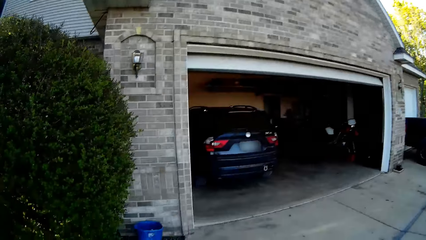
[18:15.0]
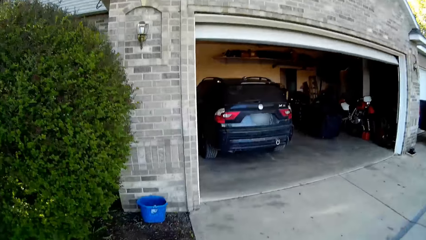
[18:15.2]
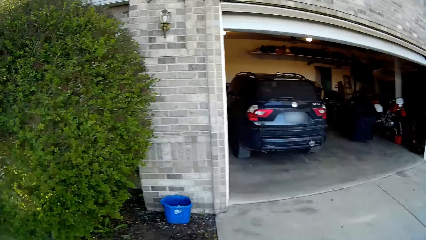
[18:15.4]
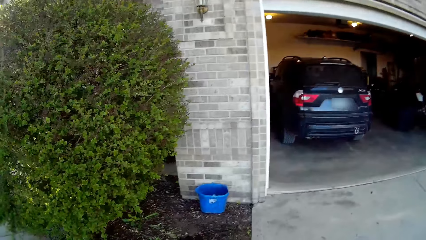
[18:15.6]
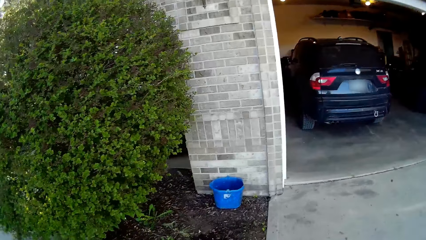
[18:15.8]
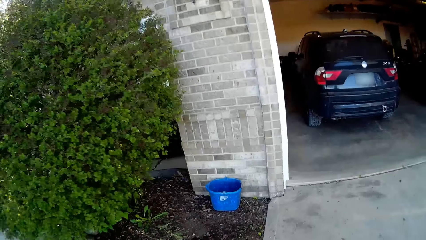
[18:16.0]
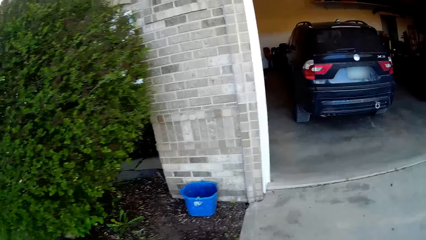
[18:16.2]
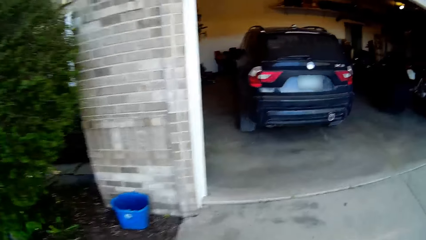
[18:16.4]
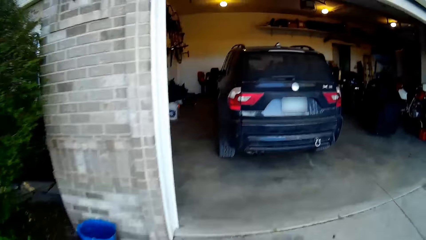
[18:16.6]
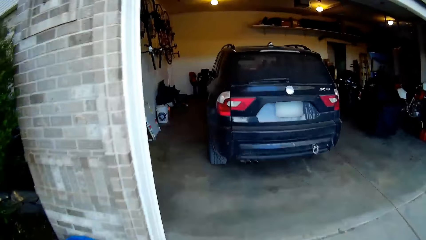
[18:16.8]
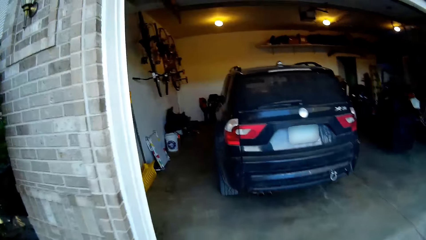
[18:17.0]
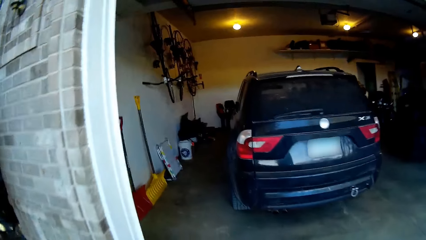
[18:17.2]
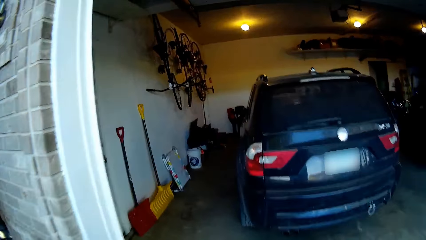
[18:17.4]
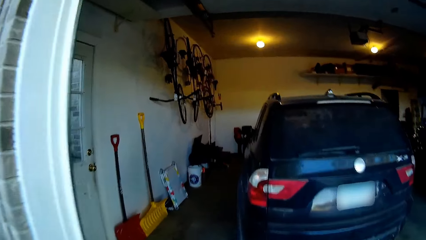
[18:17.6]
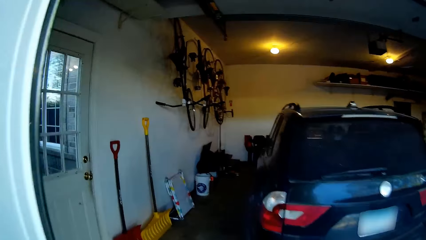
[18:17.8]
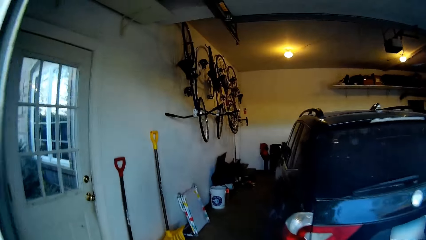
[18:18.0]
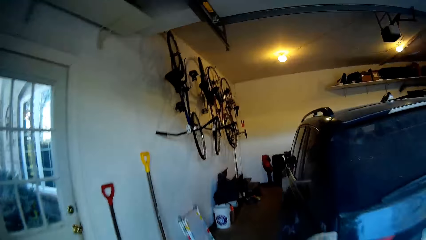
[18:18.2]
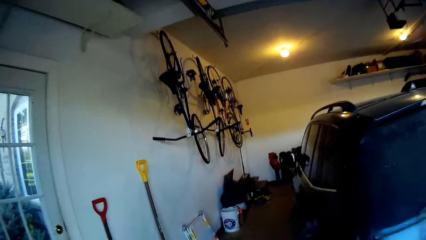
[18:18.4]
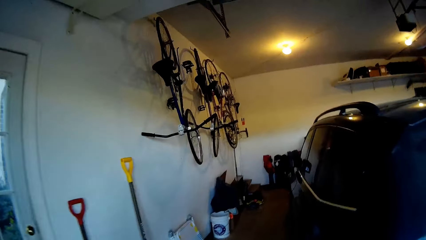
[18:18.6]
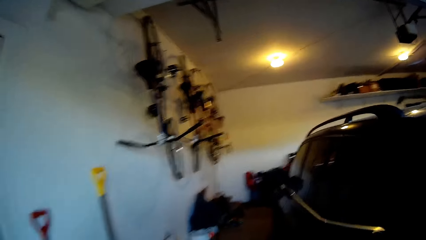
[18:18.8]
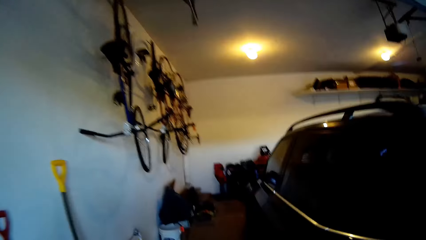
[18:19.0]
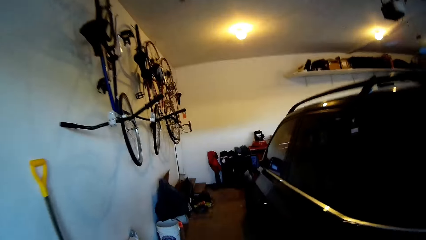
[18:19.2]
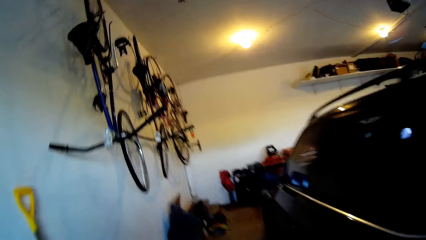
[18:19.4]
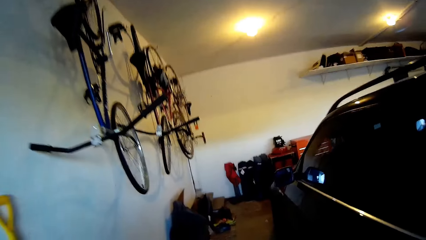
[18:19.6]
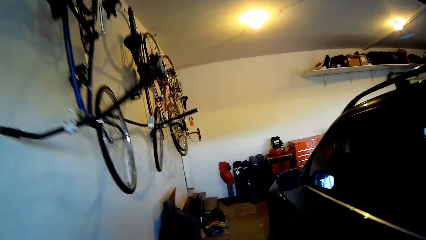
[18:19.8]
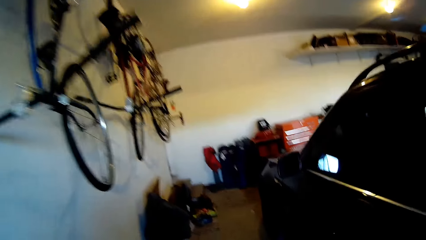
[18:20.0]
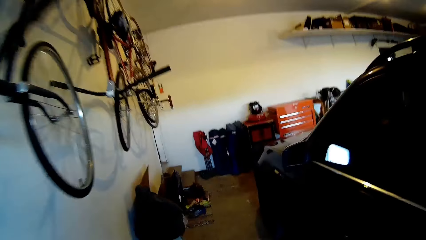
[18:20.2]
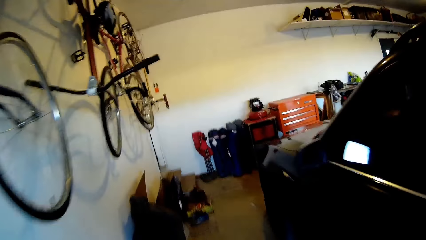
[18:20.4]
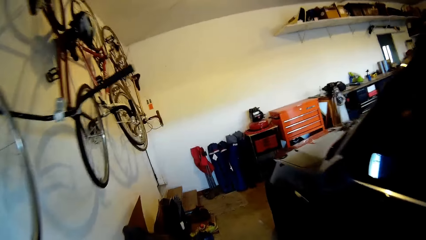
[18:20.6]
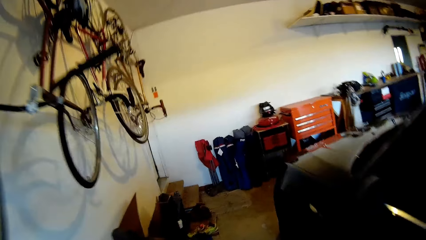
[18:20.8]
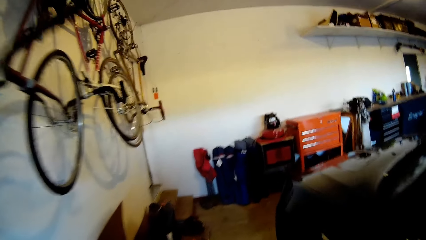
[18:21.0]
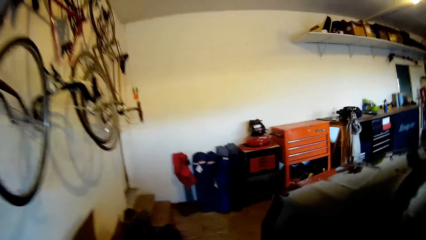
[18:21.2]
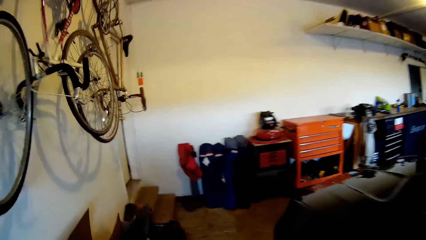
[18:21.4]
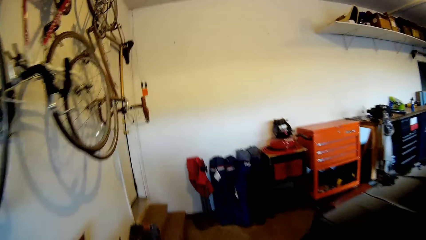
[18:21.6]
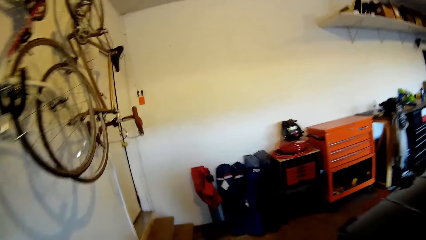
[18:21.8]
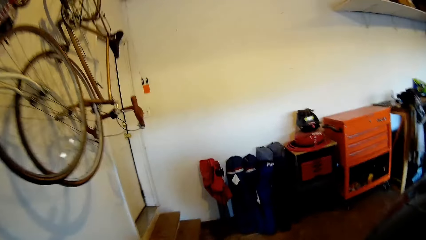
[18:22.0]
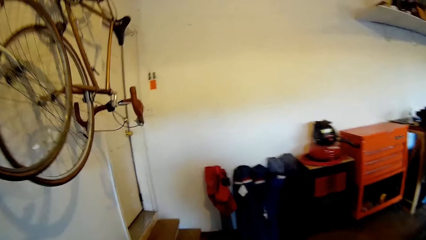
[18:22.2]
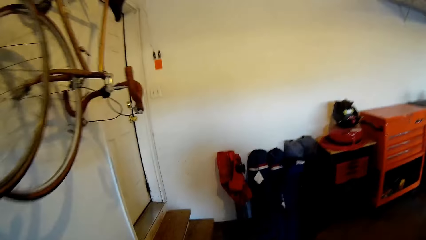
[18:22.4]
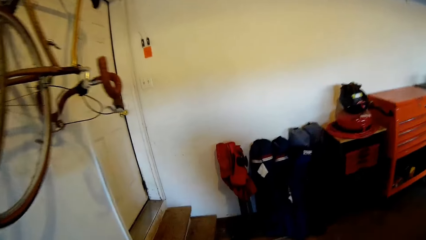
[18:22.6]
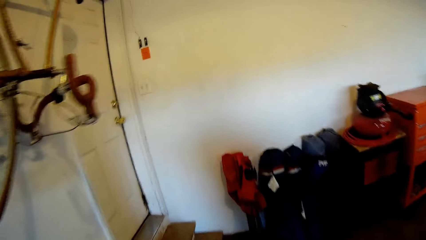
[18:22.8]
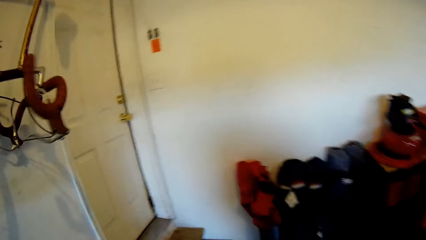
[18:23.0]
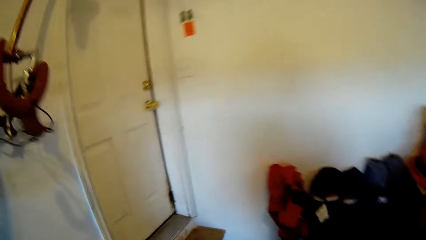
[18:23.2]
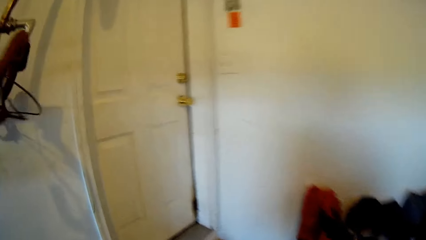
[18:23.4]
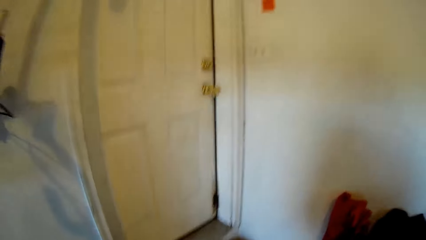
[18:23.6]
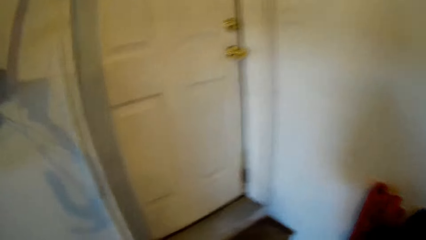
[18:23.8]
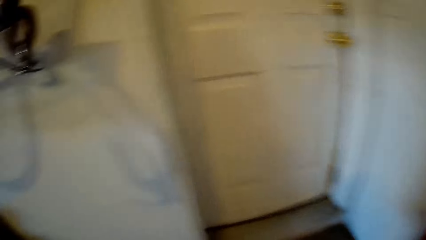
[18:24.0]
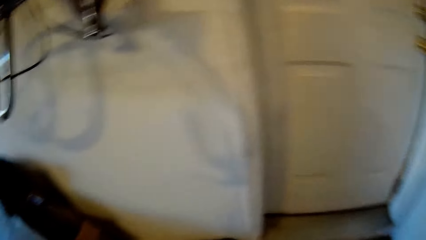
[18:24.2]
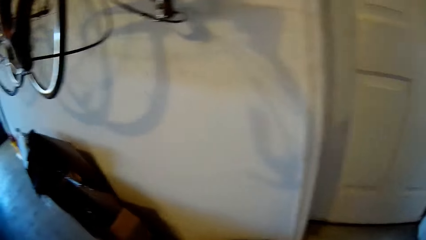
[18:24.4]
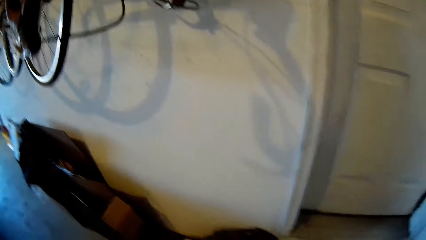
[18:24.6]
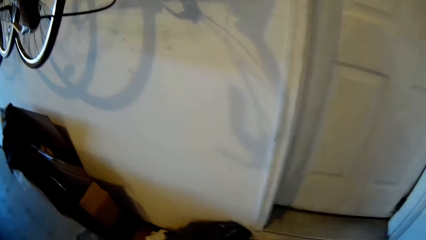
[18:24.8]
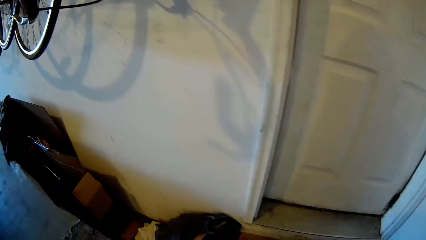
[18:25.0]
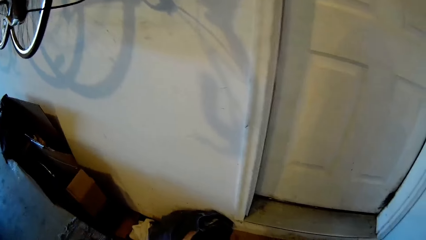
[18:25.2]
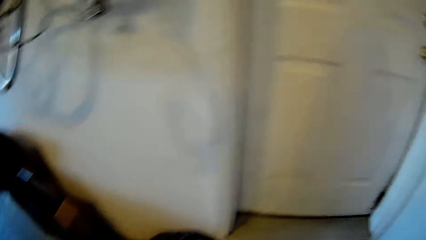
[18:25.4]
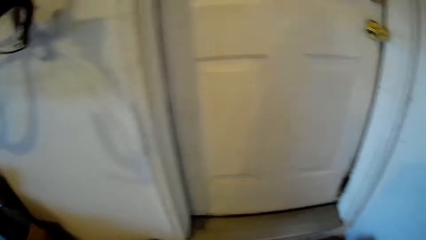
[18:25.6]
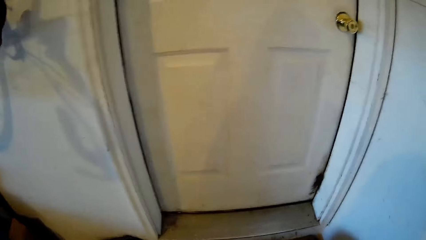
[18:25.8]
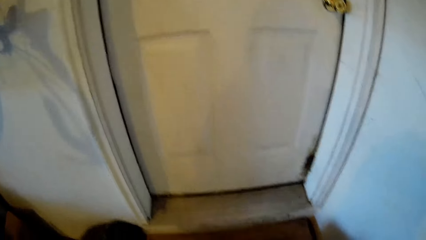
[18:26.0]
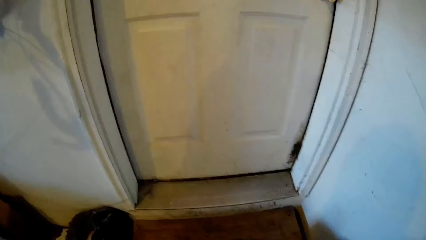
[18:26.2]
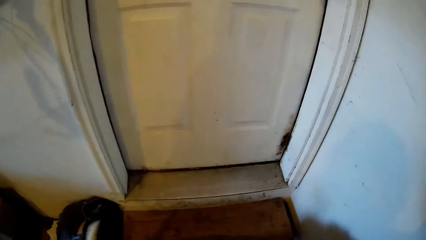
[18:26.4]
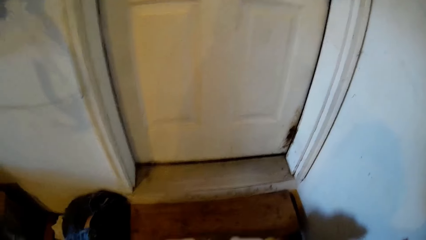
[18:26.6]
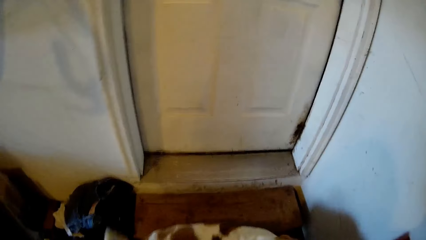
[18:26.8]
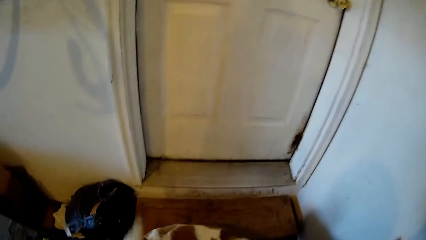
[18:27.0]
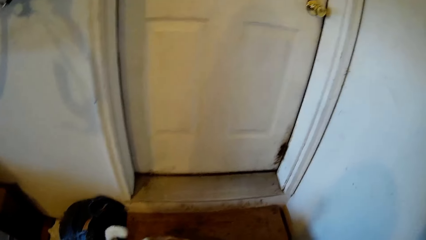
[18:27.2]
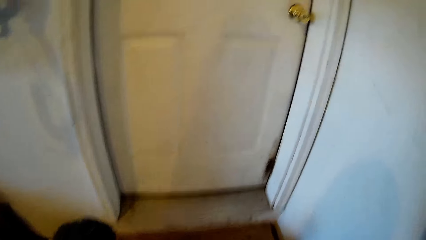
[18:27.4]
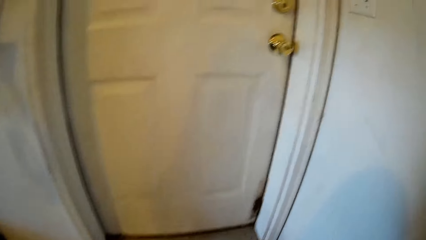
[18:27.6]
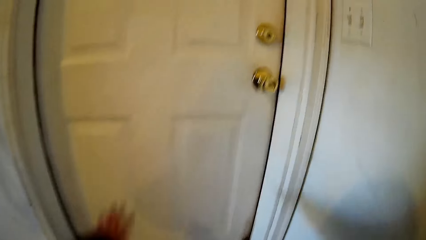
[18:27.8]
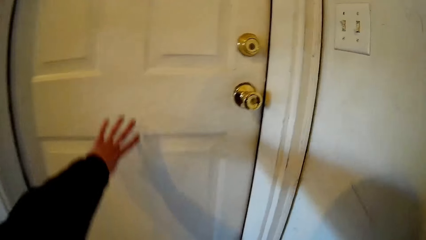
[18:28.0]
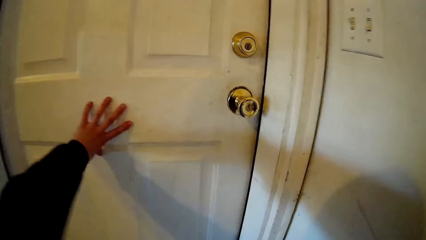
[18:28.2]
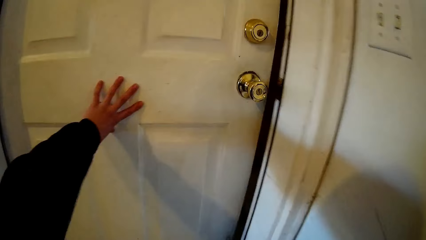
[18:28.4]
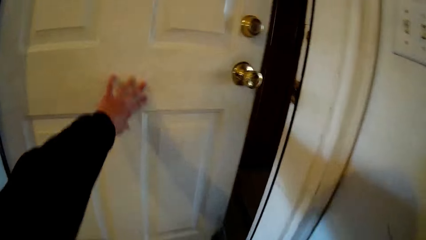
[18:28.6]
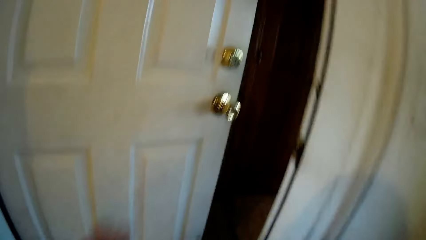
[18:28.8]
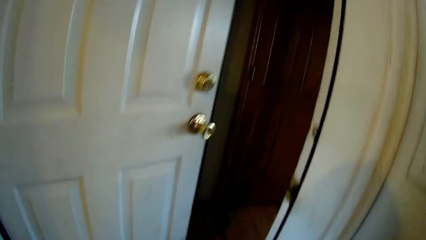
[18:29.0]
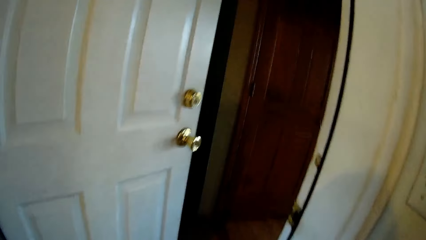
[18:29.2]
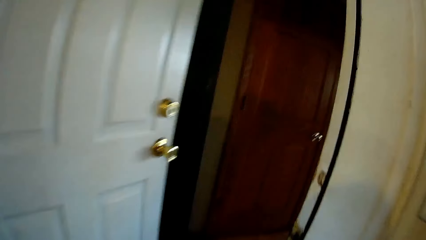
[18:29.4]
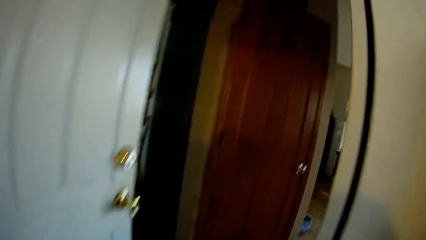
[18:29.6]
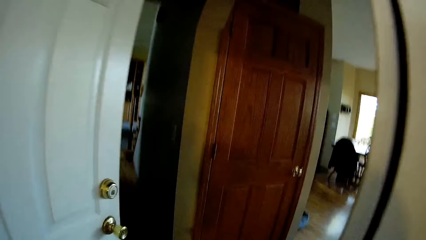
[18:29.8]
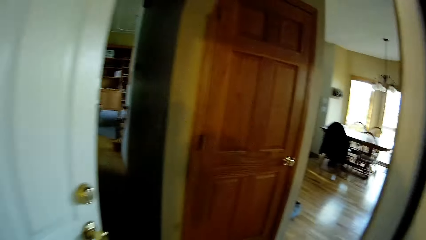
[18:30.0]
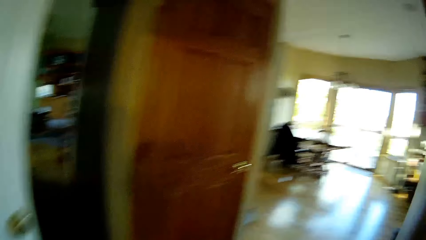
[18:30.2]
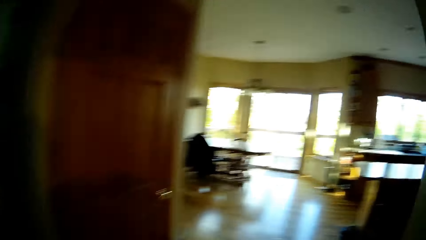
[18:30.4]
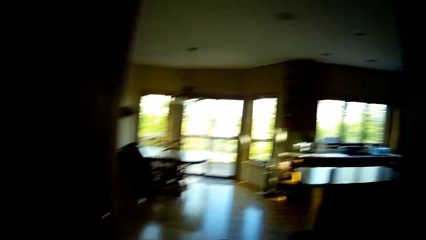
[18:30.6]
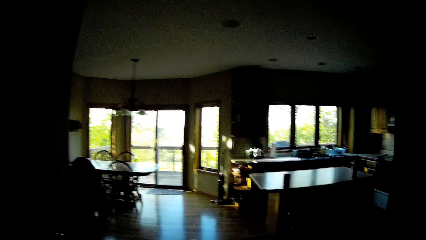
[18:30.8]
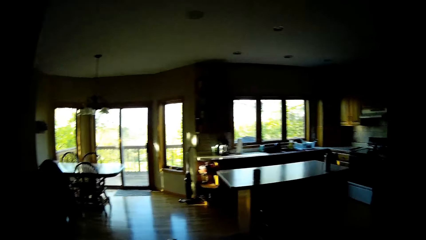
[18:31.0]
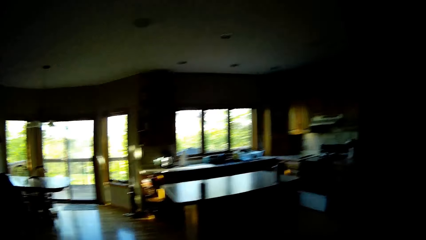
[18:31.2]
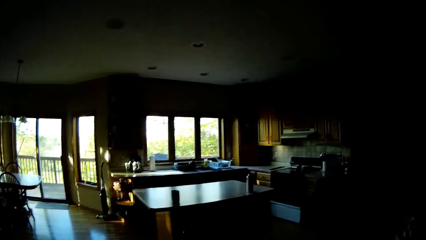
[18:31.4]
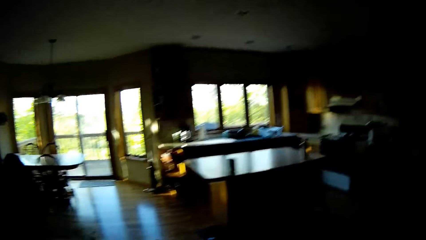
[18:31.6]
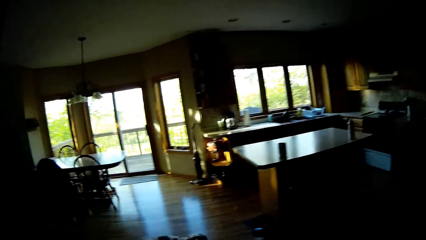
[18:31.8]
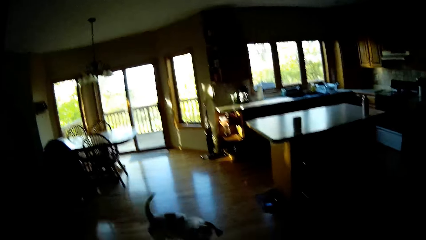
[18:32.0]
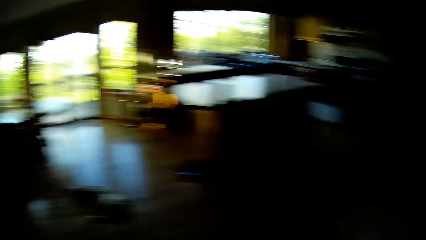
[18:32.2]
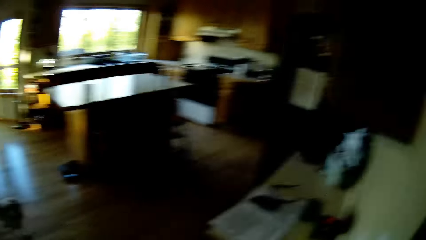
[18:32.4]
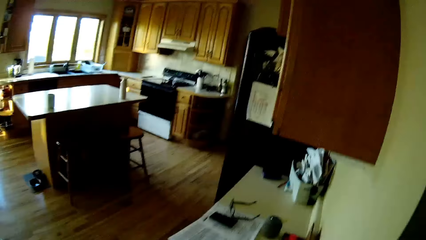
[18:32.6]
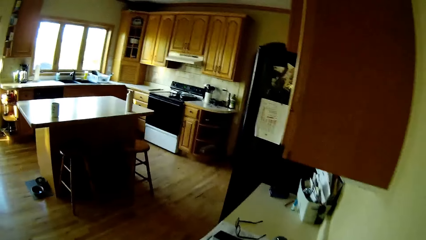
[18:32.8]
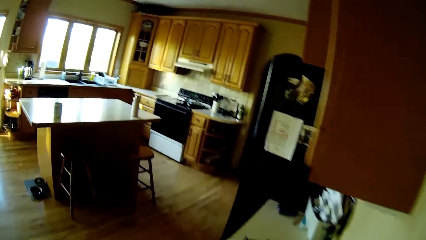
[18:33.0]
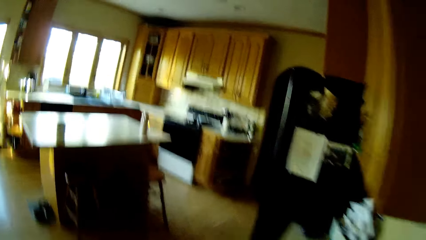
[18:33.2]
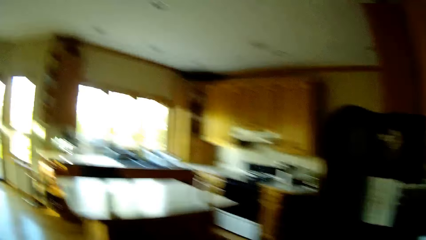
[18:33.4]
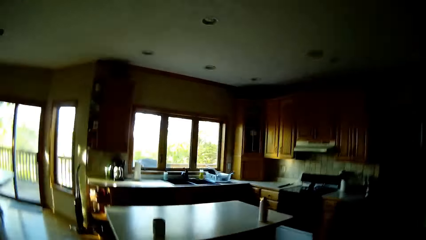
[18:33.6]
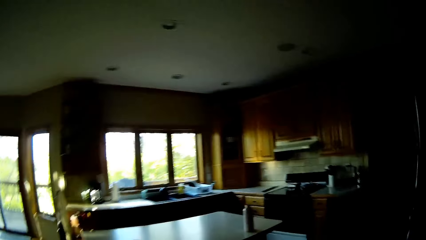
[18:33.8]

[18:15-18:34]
The camera wearer walks into a garage. She opens a door with her left hand. She walks into the house through the door. She walks into a kitchen through the door. She interacts with a dog.
